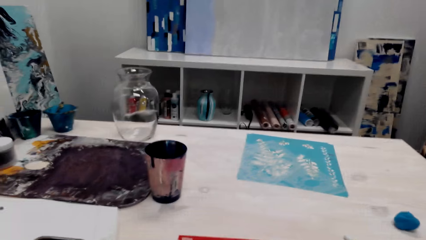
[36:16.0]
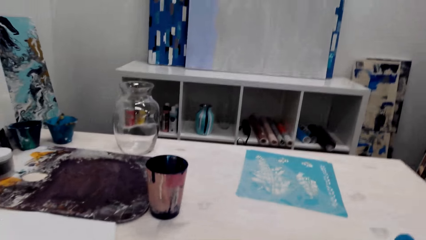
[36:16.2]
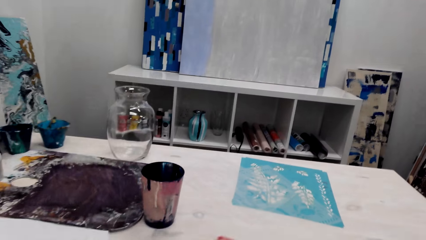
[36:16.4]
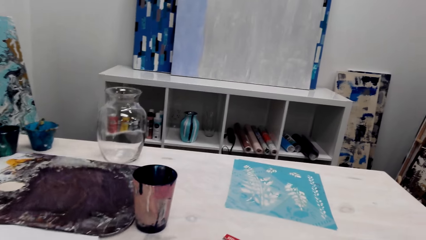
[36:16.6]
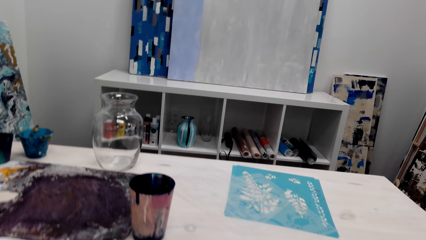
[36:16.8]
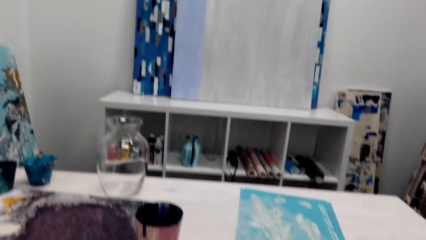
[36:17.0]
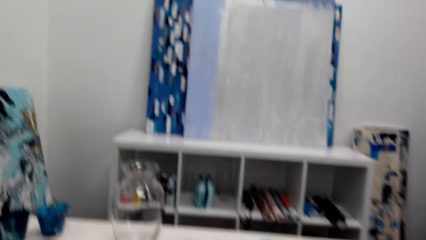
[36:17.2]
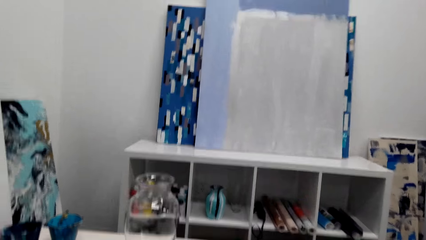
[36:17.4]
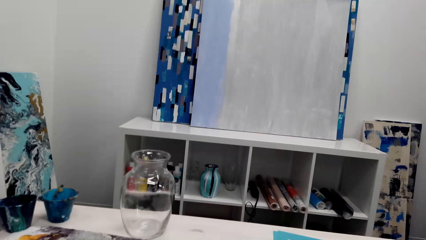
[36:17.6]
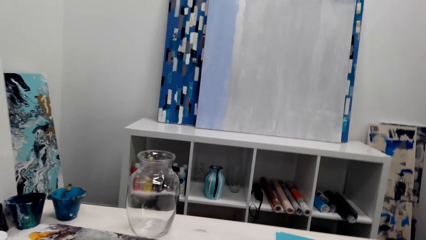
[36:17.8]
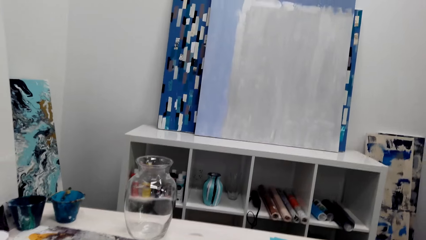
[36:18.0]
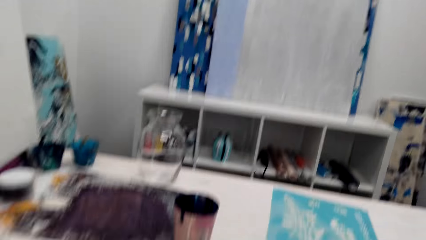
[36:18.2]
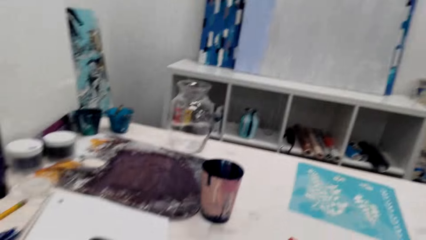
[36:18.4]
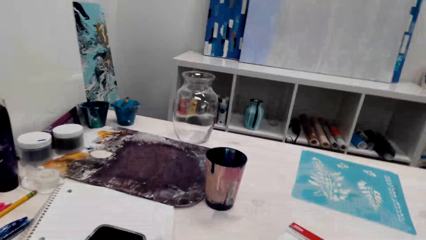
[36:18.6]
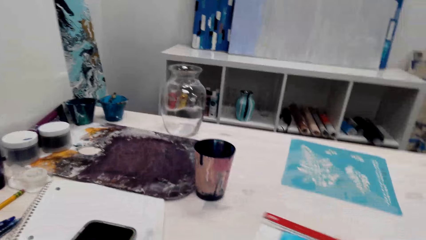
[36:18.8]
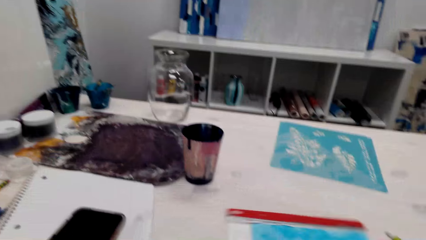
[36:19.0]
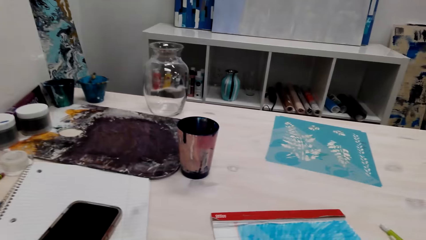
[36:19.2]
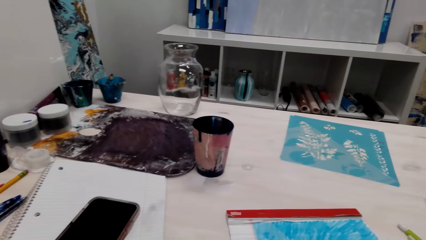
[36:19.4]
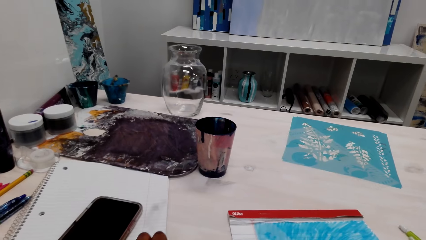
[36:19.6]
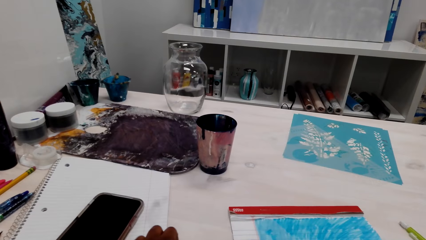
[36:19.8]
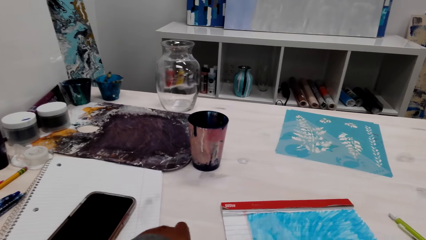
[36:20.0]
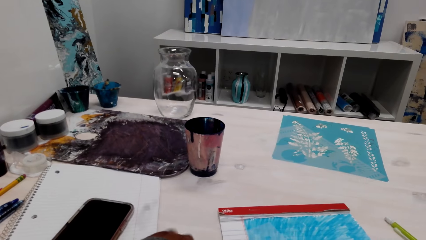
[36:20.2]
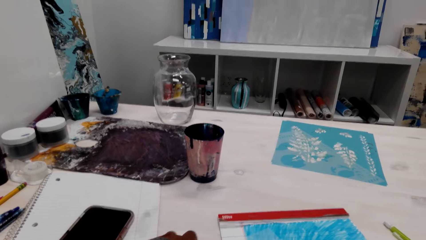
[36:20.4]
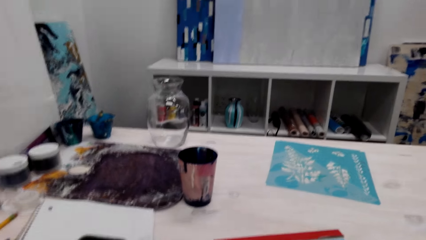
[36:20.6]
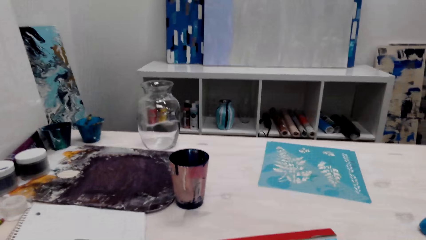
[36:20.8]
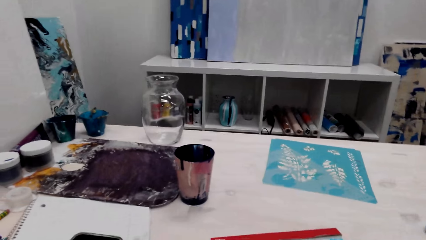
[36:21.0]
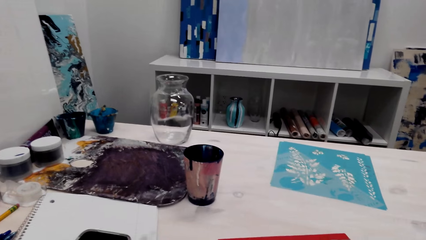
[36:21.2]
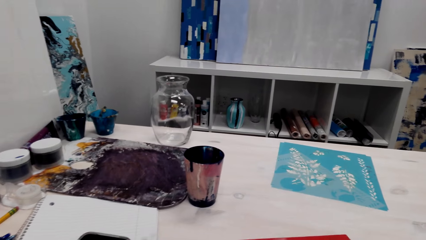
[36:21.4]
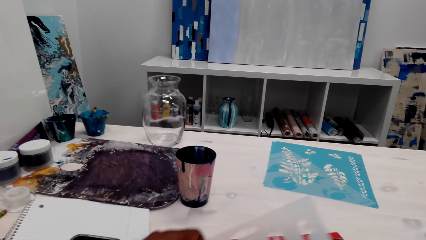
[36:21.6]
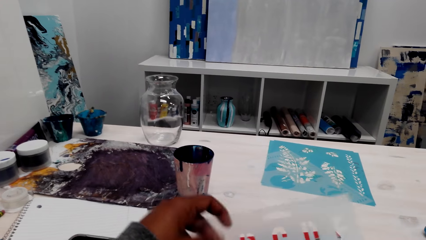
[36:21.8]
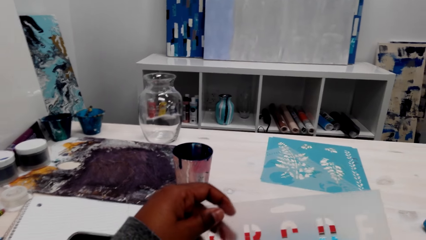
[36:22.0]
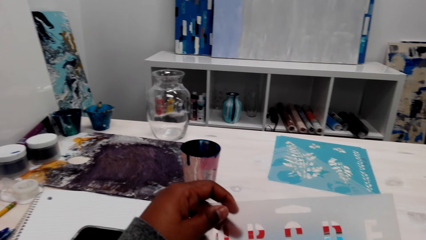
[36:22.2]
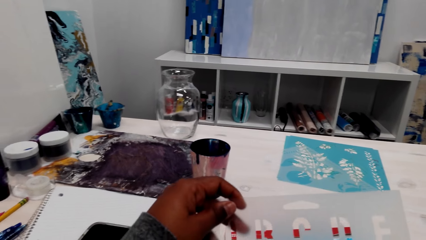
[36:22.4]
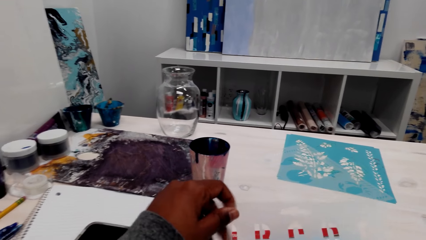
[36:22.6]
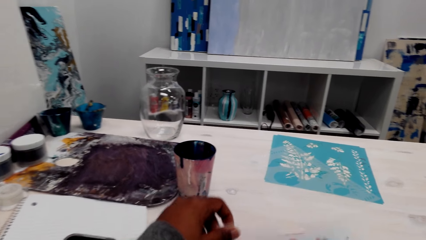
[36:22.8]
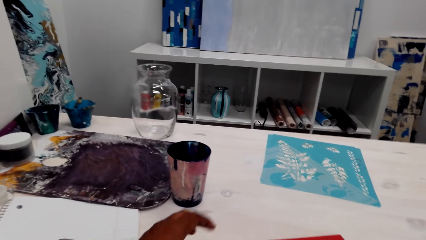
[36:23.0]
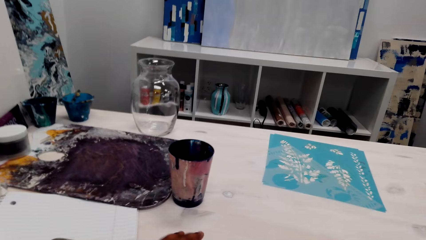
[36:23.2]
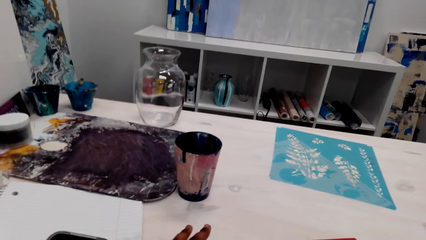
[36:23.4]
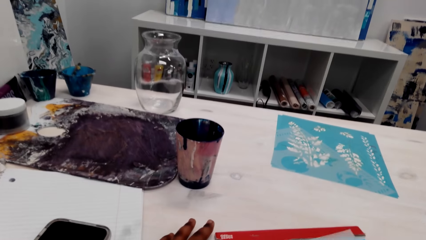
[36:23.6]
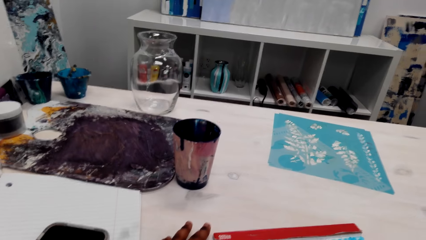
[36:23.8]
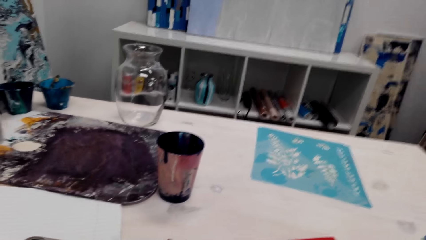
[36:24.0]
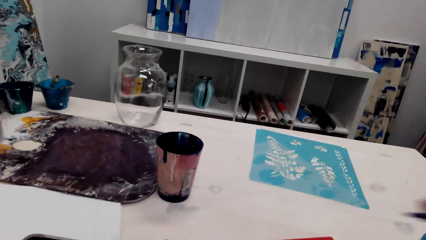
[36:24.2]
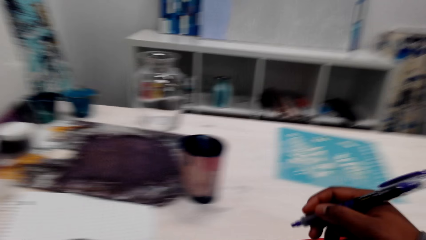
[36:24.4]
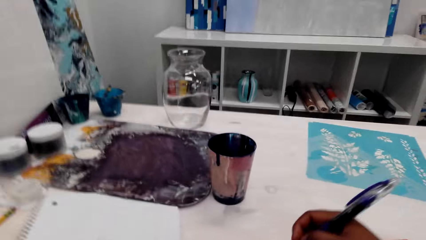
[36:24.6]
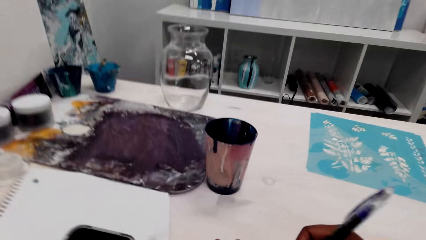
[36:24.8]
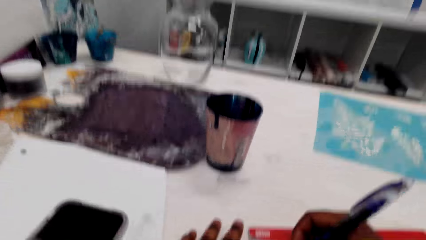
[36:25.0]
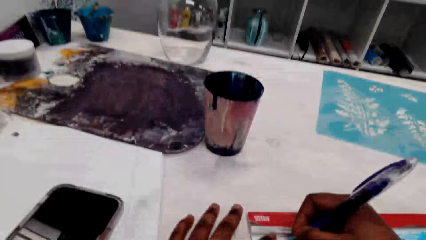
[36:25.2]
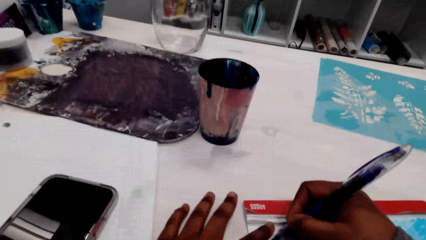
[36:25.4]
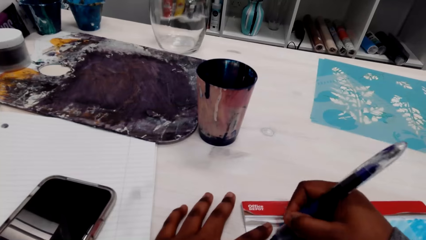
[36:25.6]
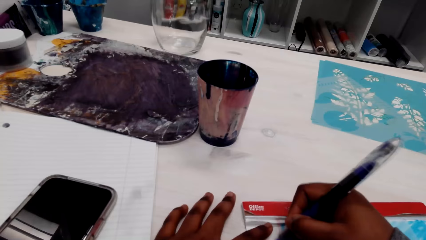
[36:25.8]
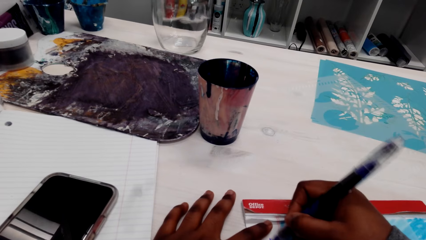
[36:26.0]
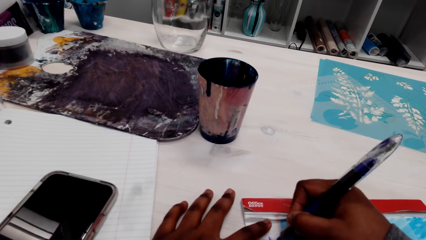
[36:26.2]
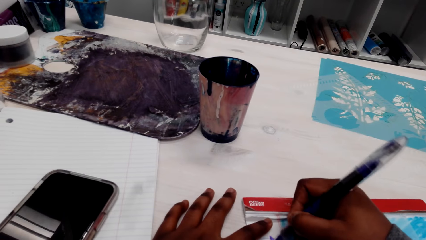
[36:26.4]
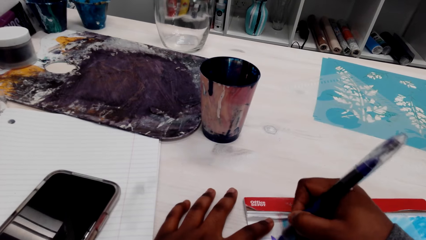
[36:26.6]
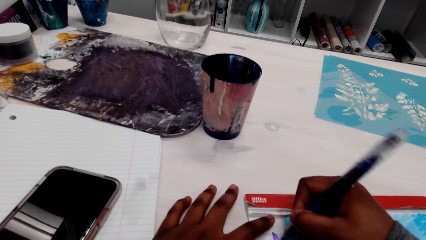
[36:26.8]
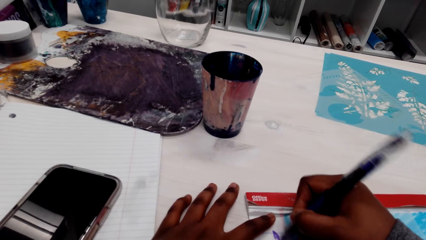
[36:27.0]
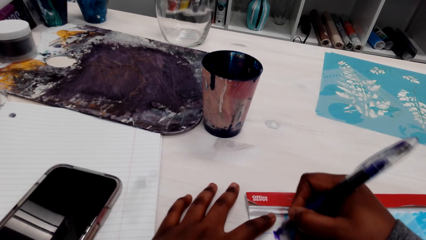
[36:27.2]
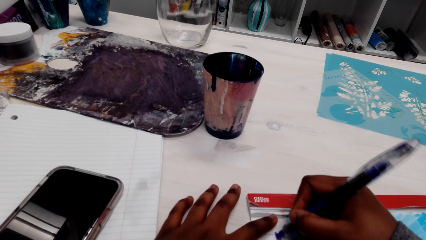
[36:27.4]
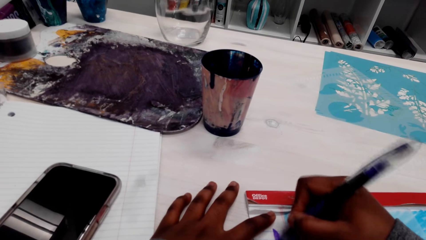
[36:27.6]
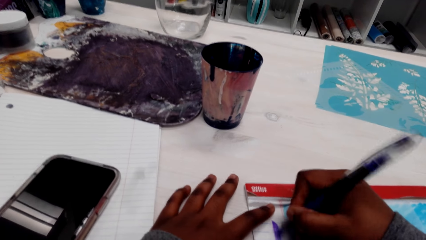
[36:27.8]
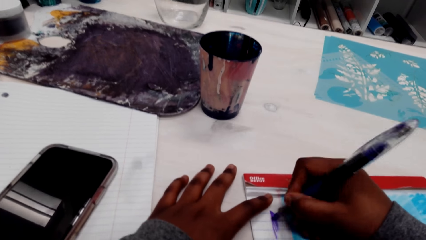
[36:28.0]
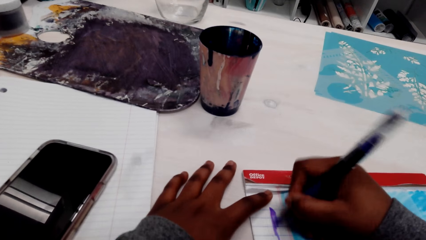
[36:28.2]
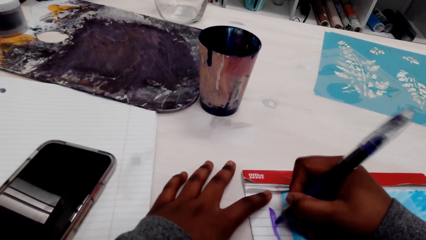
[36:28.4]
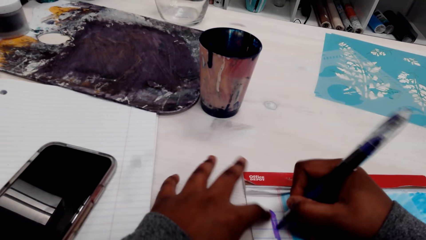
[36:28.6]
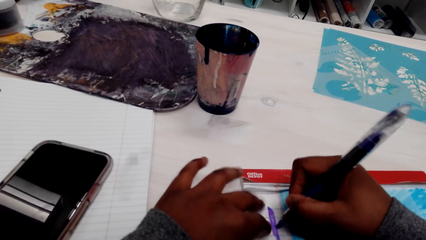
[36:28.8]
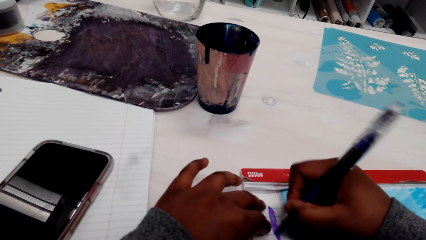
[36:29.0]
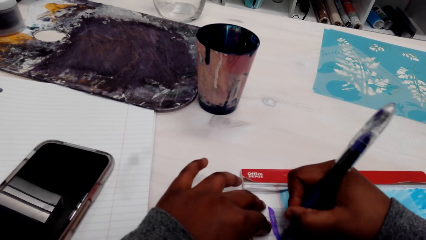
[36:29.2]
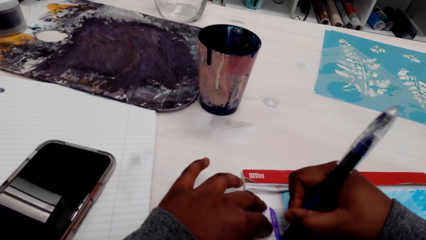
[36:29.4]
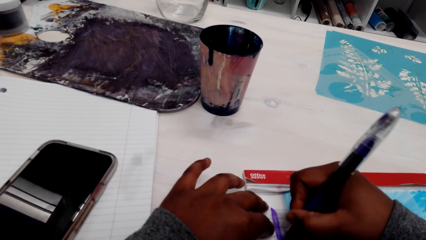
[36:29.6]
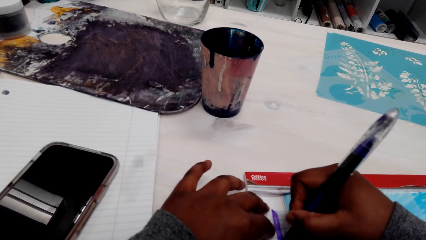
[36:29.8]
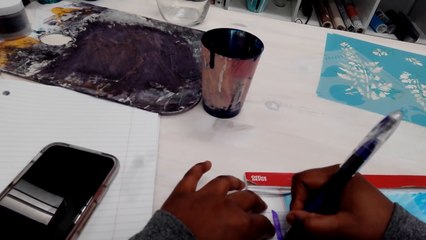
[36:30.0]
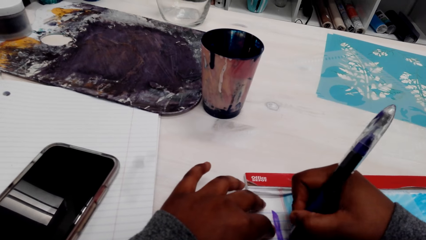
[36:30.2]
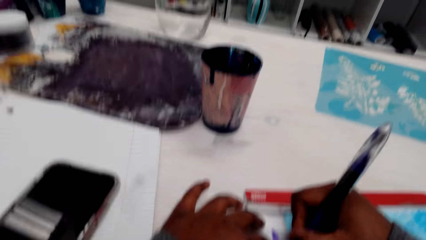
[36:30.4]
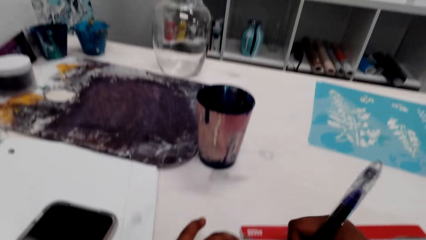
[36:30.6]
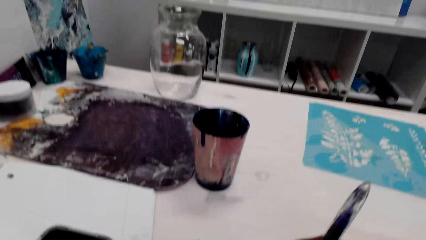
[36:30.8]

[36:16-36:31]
The camera wearer grabs a drawn paper. They lay the letter tracer on the book. They draw on the paper.
